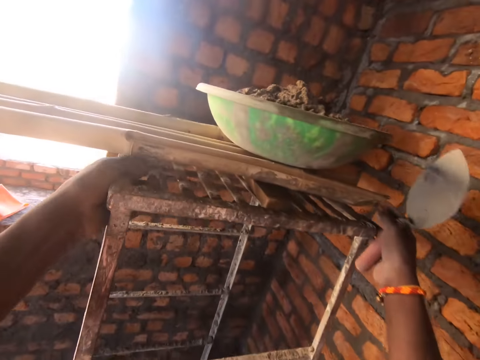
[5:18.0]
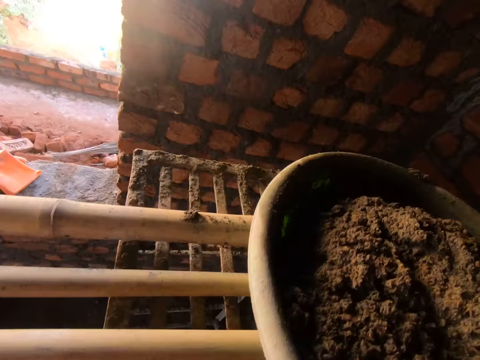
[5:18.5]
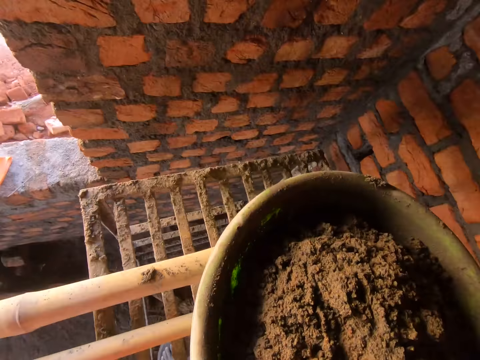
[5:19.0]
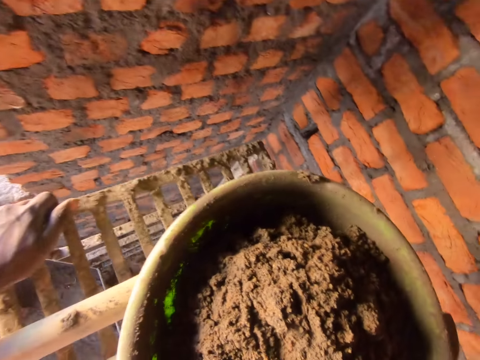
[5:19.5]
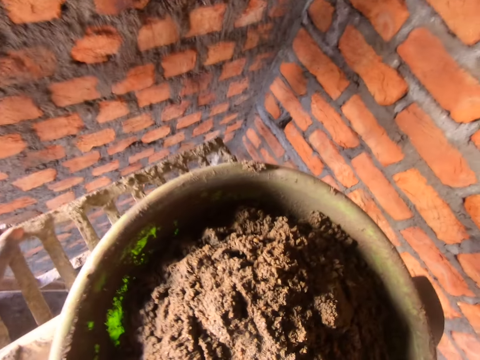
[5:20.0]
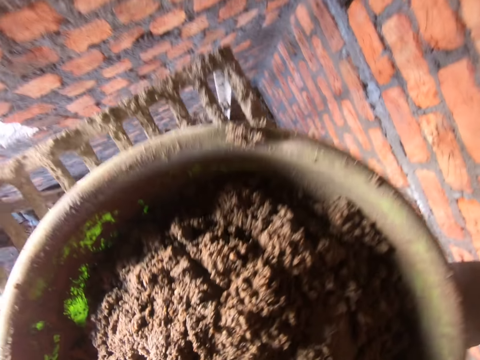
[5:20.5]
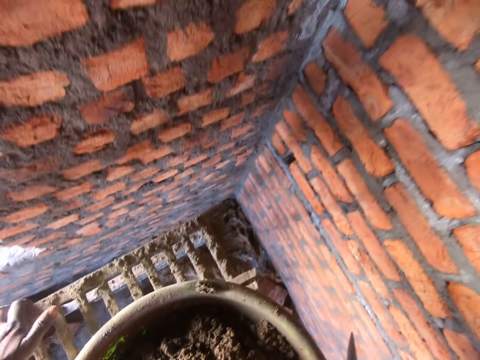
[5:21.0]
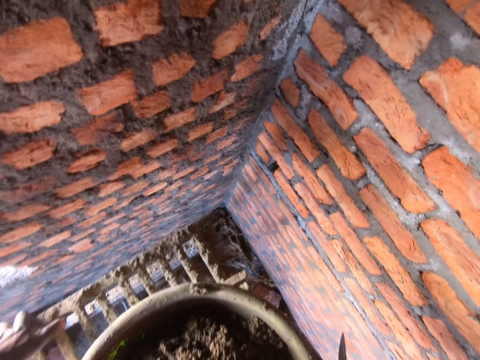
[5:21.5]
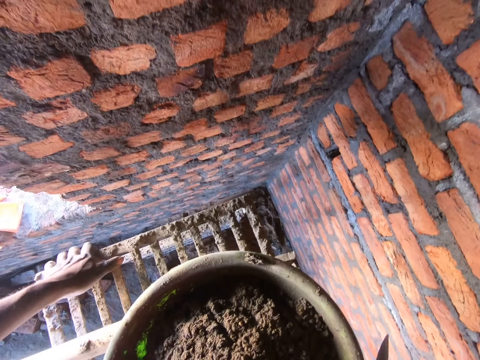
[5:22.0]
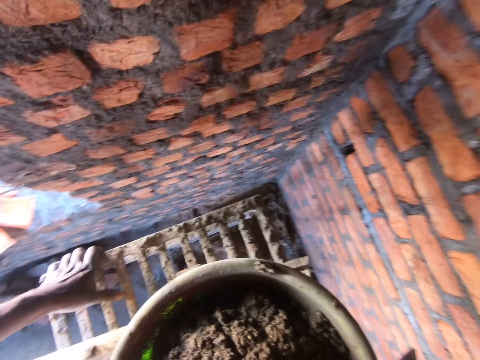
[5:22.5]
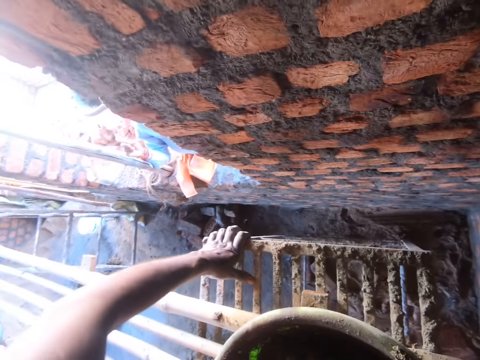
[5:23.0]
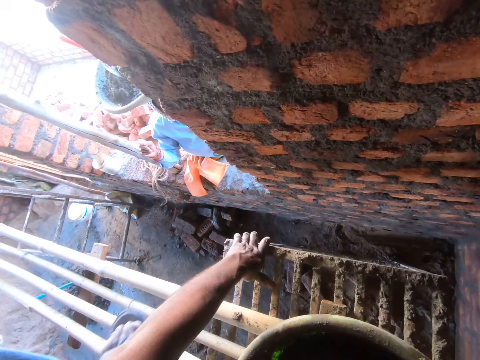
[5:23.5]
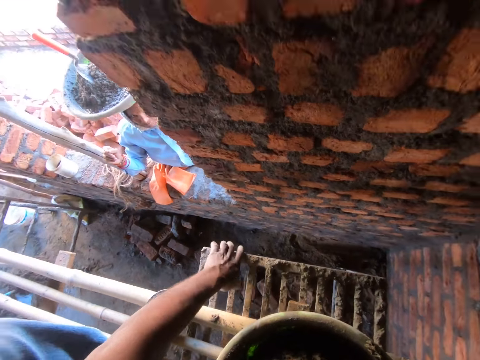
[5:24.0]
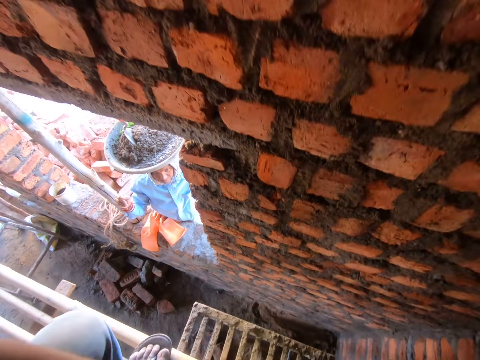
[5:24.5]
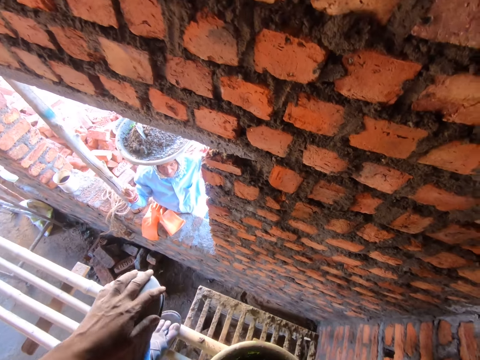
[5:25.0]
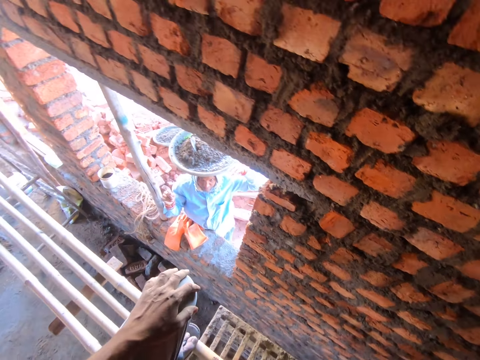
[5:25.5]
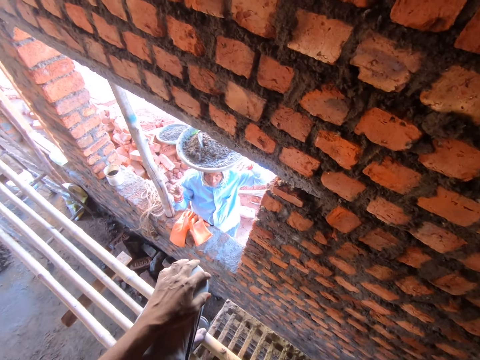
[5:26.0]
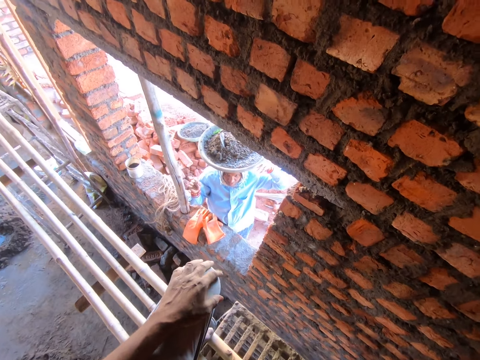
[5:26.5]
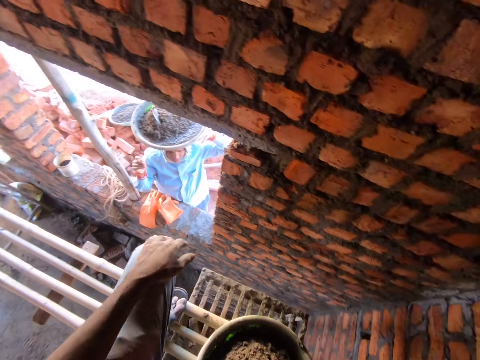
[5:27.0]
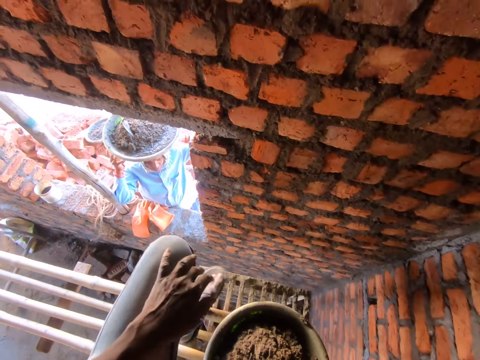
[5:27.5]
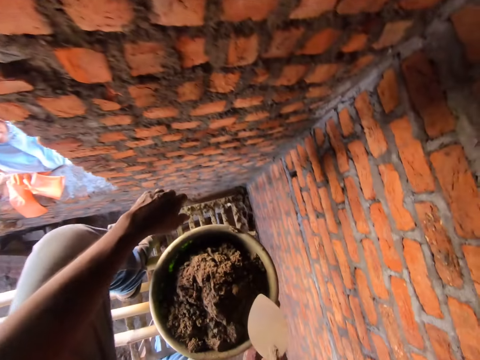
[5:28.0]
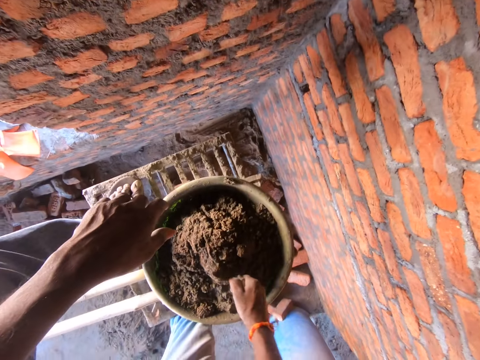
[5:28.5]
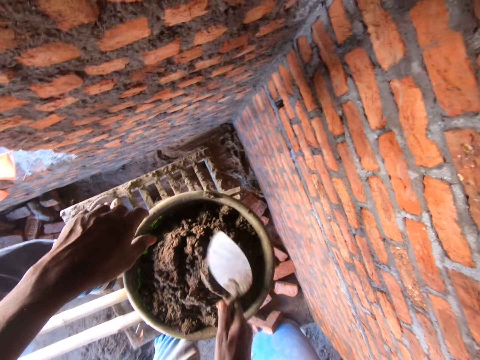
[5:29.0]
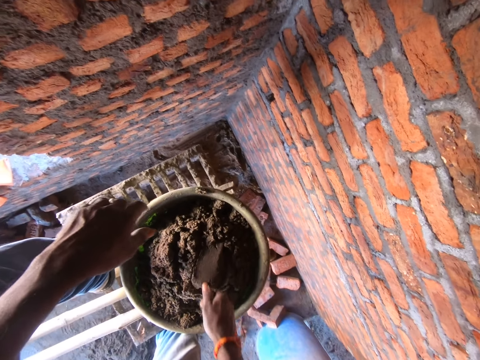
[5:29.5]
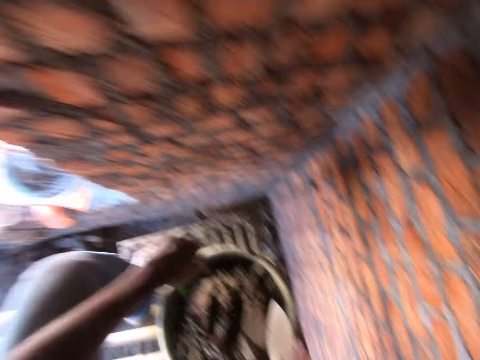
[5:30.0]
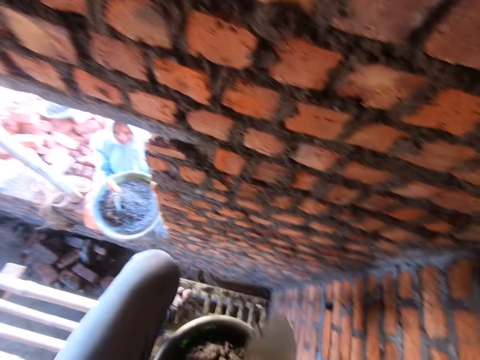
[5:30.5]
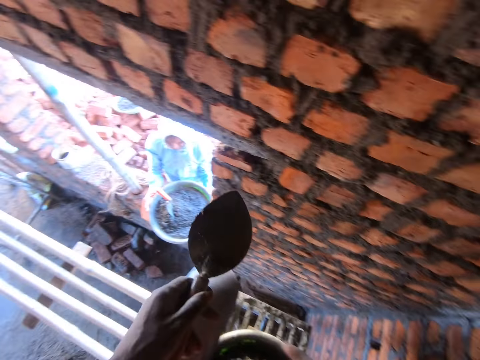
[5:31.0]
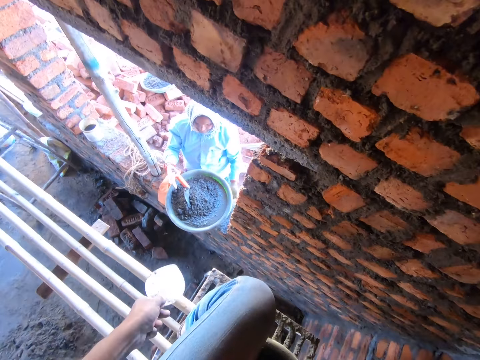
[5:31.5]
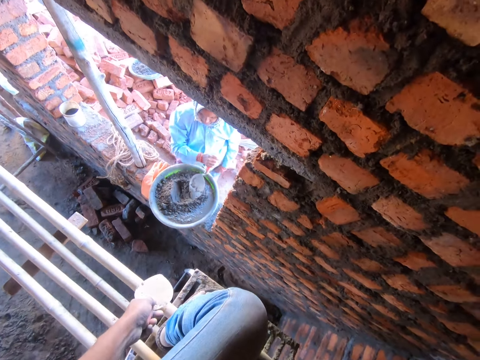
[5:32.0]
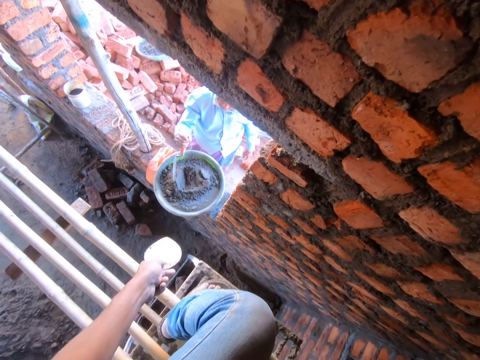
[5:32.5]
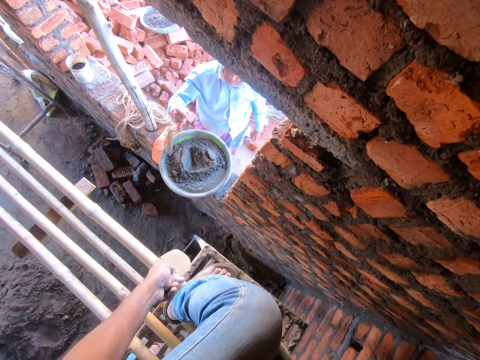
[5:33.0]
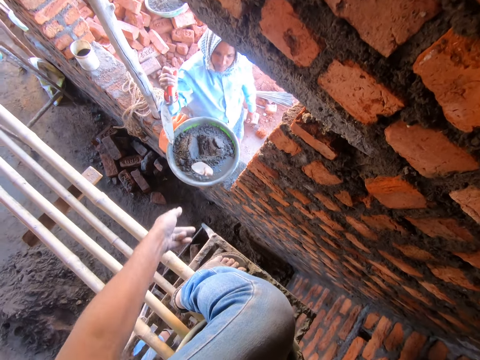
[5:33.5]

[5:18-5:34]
The camera wearer steps up the ladder. They dip the trowel in the mortar. They stare at the wall. They dialogue with a person. They mix the mortar with the trowel. They dialogue with the person, and talk to the person.

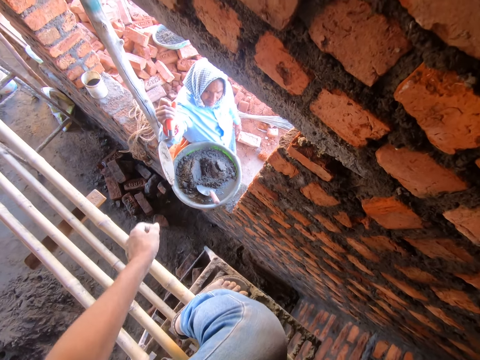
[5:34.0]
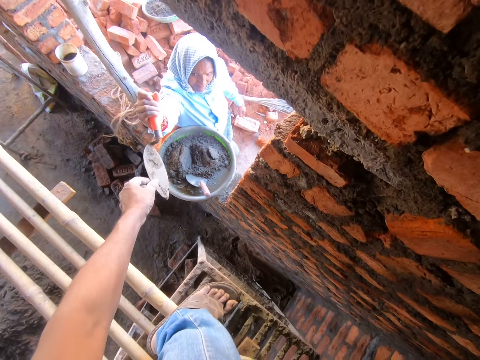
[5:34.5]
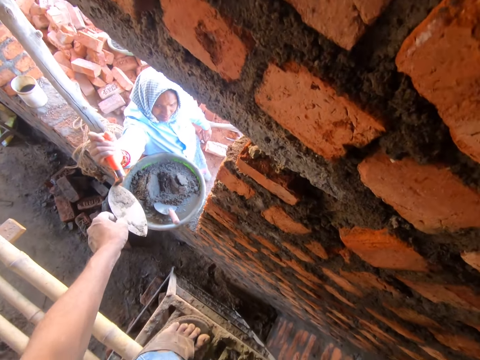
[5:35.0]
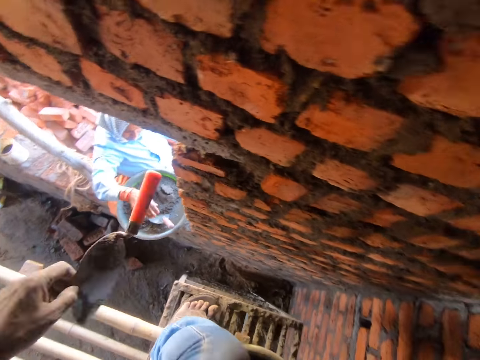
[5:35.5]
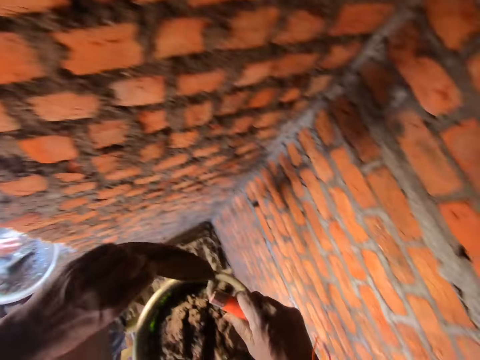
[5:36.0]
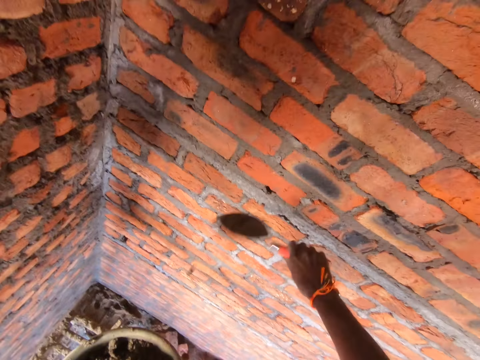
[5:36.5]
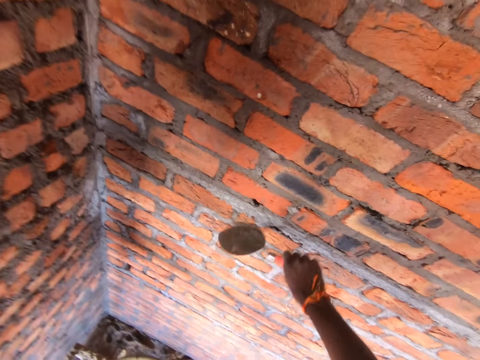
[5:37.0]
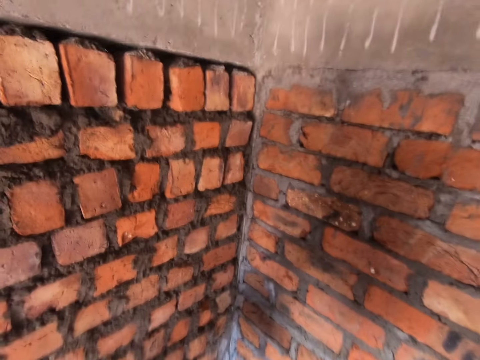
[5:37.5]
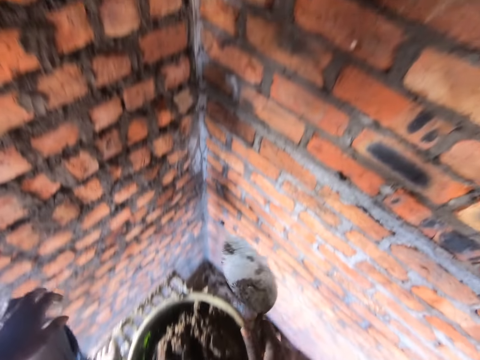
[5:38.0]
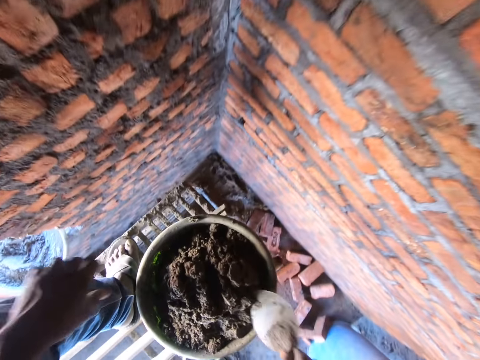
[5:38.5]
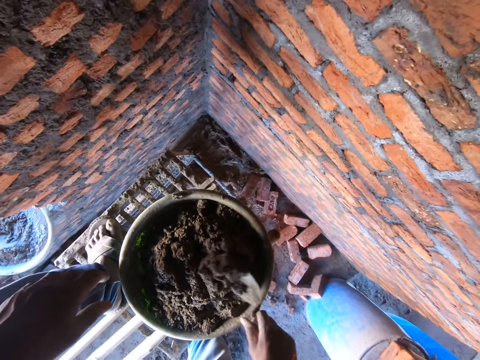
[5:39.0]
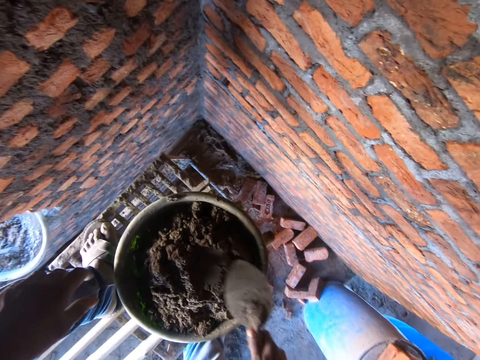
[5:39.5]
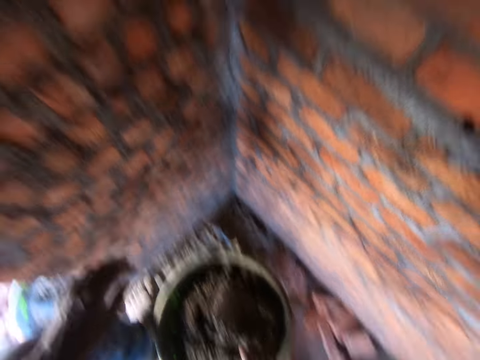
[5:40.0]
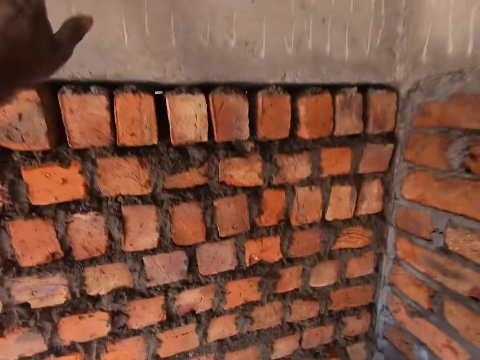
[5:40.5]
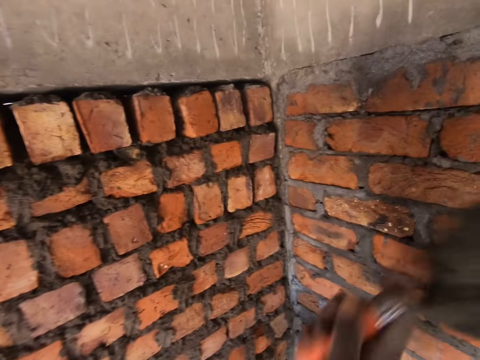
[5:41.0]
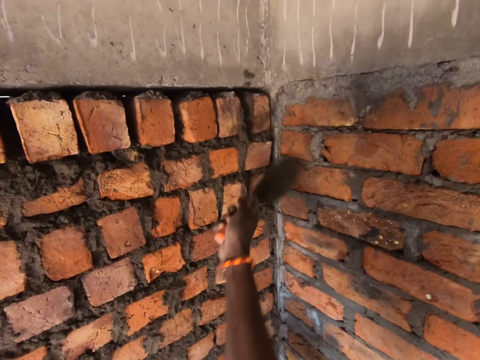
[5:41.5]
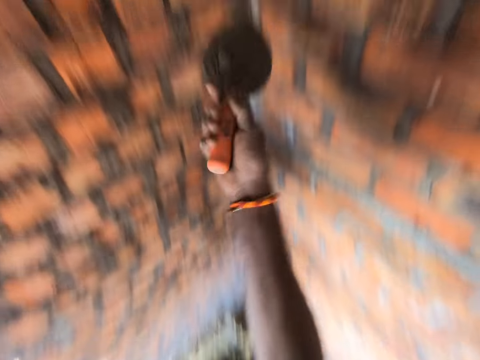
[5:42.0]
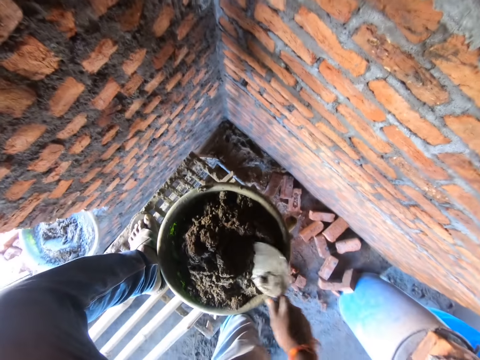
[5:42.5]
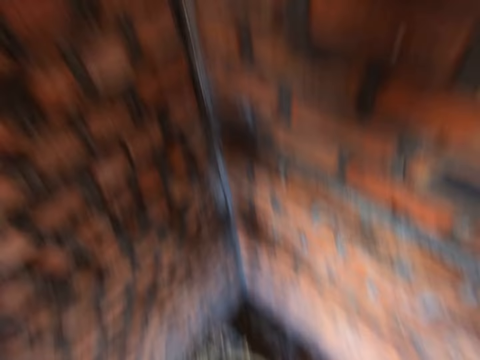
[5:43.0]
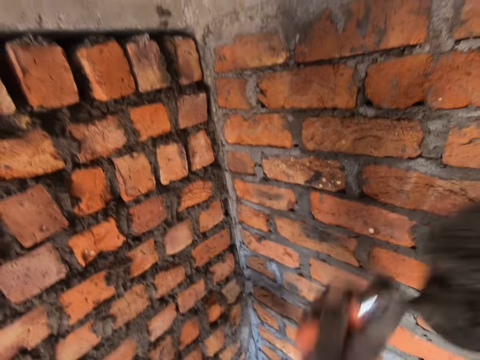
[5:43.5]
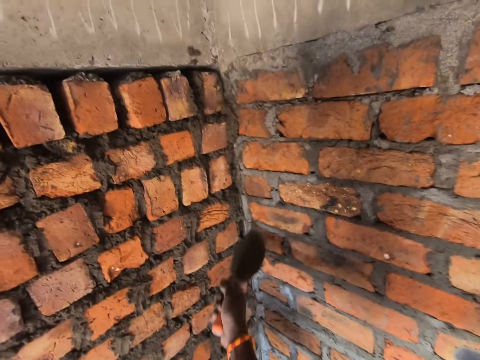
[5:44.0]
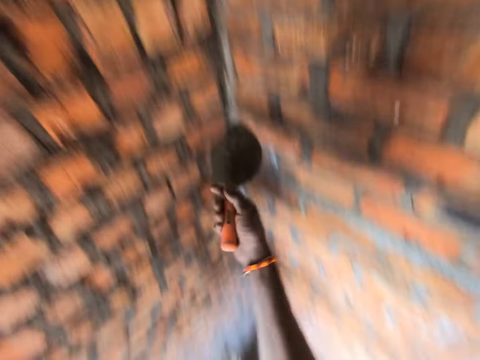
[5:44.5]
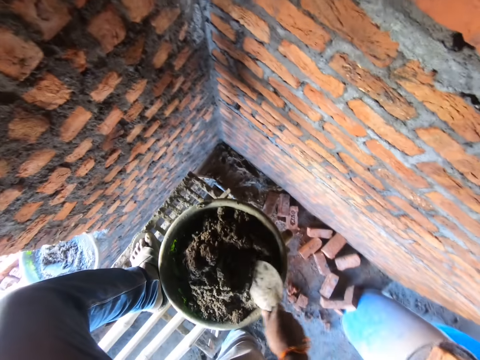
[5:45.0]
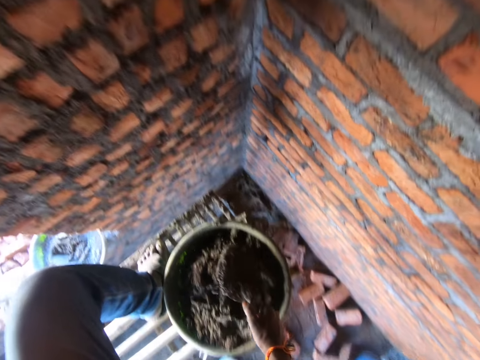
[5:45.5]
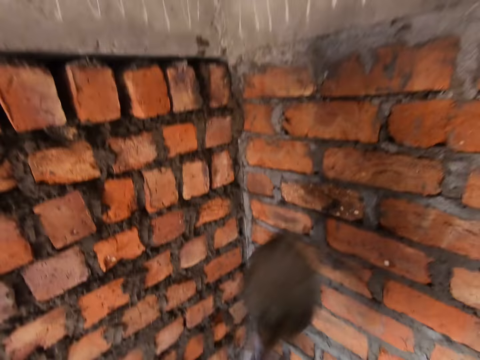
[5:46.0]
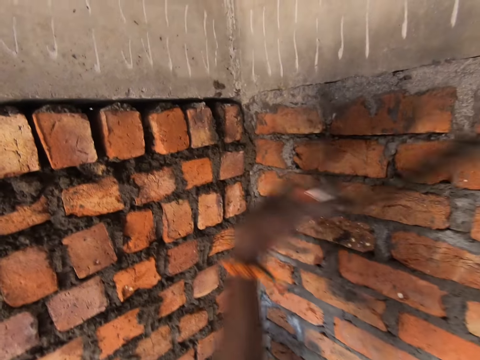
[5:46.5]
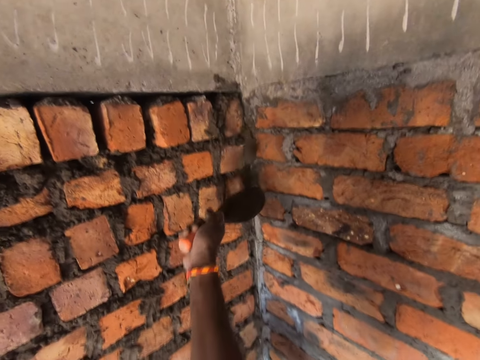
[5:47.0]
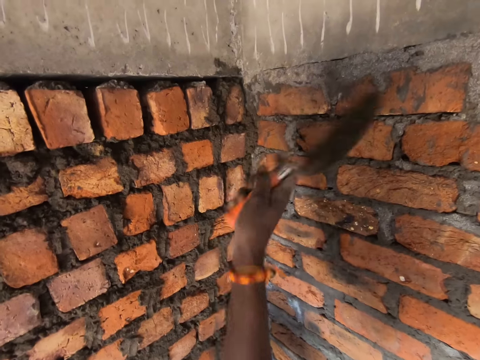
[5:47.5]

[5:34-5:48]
The camera wearer drops the trowel in the tray. They pick up the trowel from the person. They bang the wall with the trowel. They mix the mortar with the trowel. They smear the mortar on the wall with the trowel. They scoop the mortar with the trowel. They smear the mortar on the wall with the trowel. They scoop the mortar with the trowel. They smear the mortar on the wall with the trowel.
